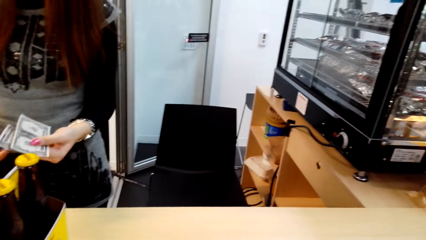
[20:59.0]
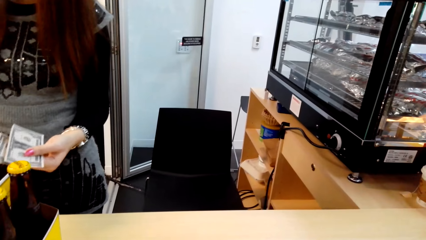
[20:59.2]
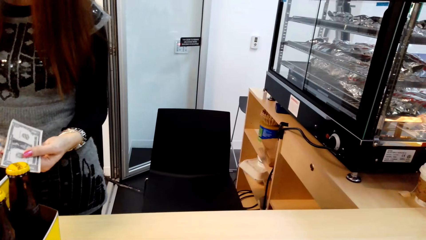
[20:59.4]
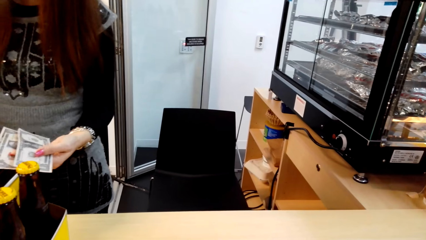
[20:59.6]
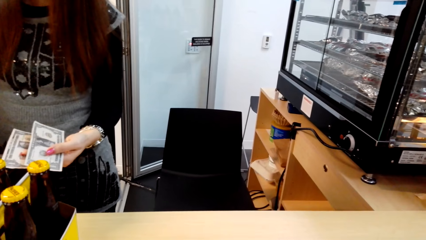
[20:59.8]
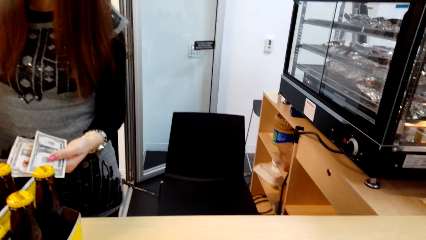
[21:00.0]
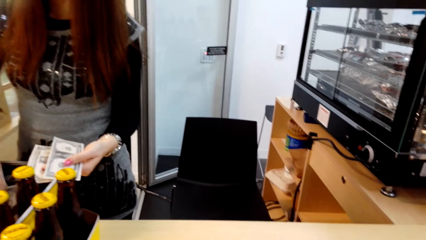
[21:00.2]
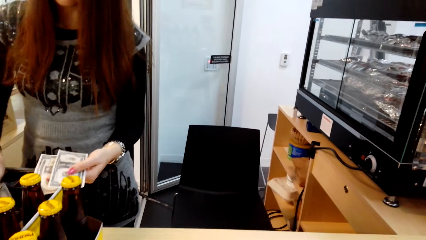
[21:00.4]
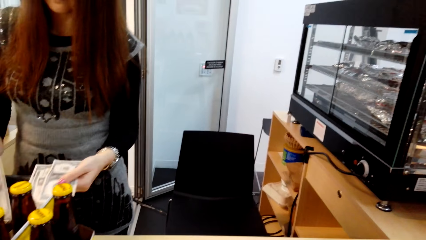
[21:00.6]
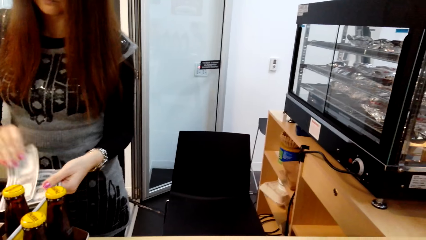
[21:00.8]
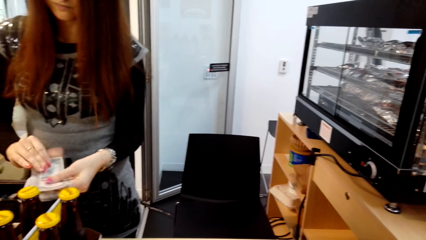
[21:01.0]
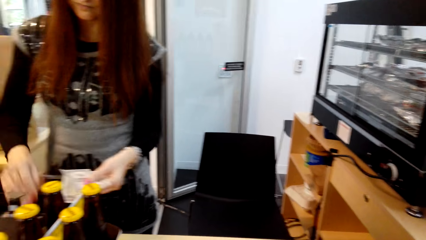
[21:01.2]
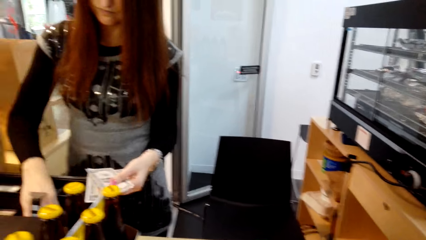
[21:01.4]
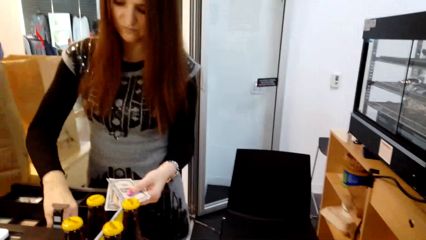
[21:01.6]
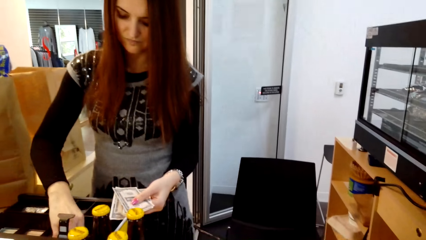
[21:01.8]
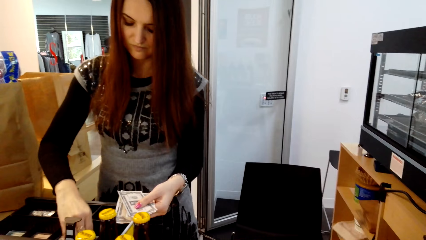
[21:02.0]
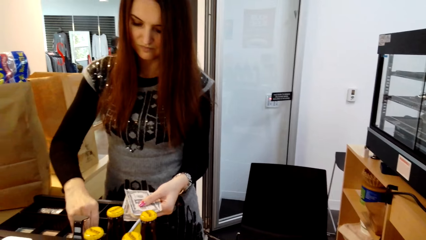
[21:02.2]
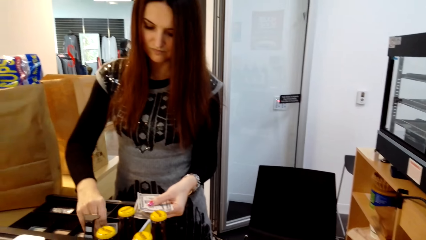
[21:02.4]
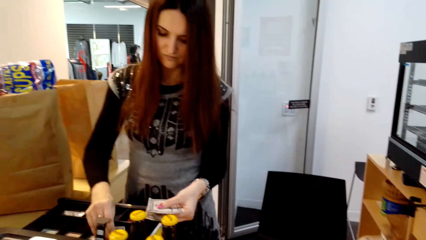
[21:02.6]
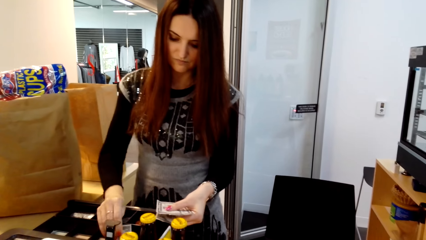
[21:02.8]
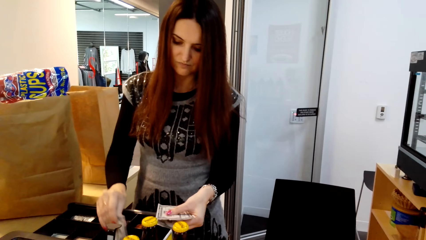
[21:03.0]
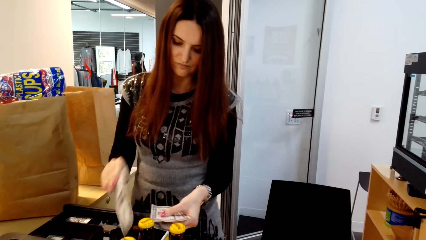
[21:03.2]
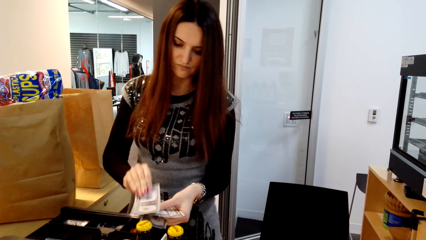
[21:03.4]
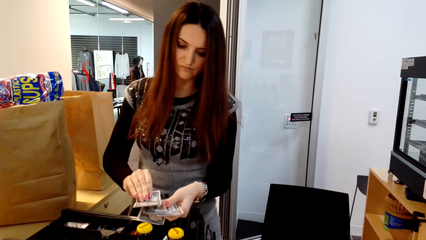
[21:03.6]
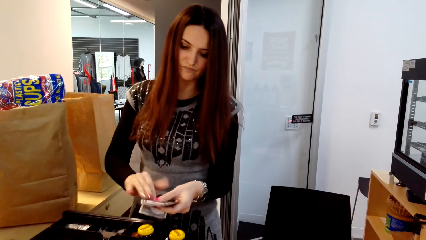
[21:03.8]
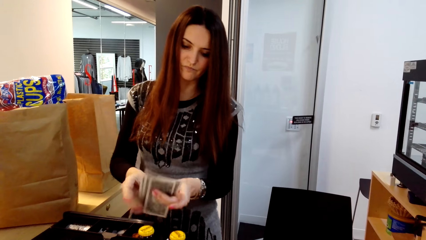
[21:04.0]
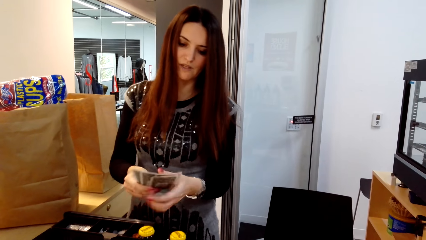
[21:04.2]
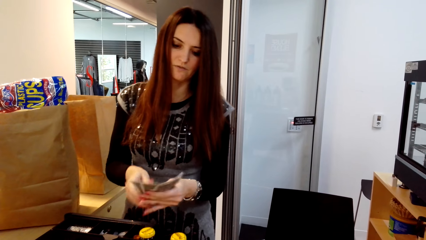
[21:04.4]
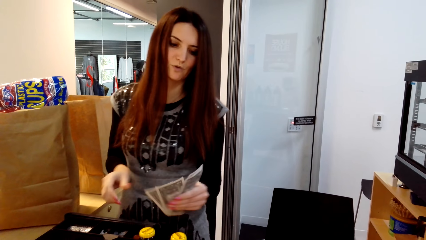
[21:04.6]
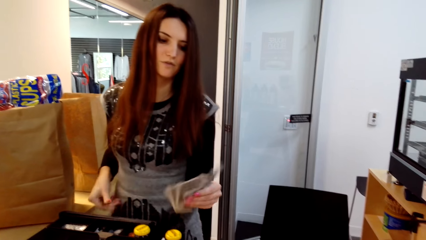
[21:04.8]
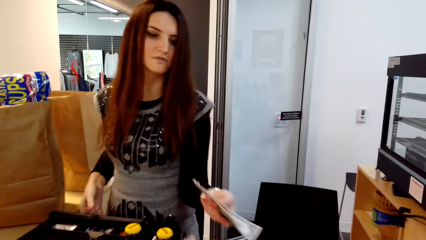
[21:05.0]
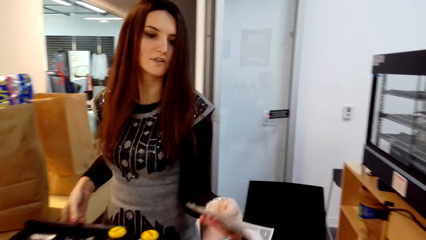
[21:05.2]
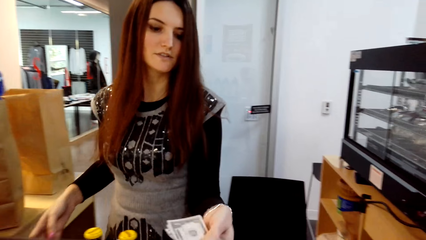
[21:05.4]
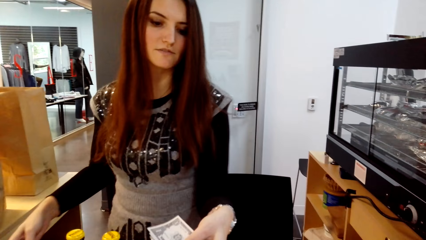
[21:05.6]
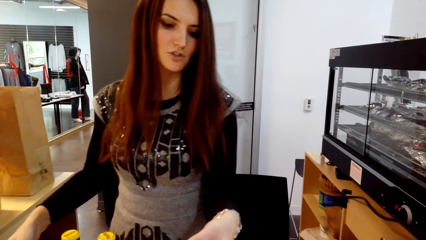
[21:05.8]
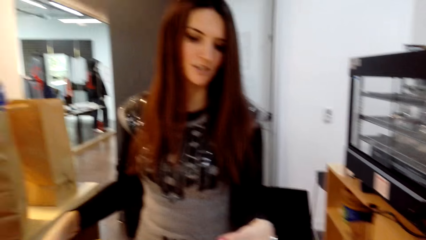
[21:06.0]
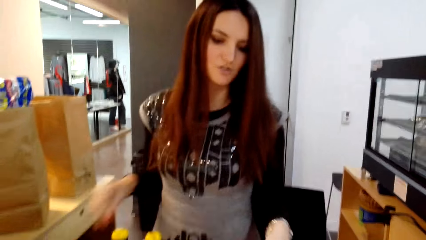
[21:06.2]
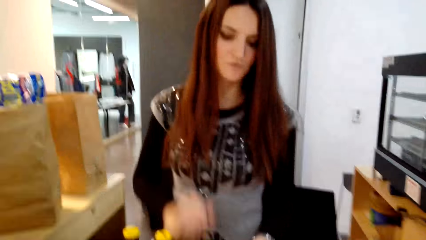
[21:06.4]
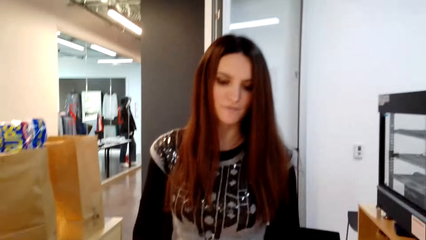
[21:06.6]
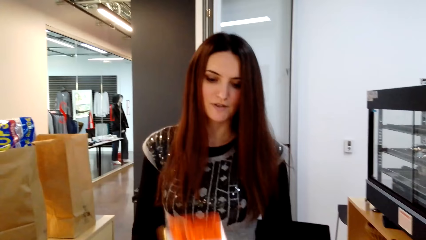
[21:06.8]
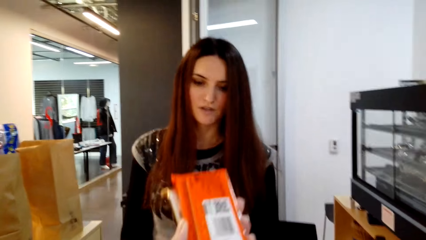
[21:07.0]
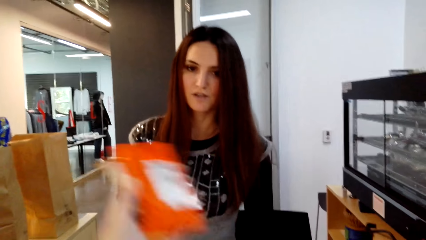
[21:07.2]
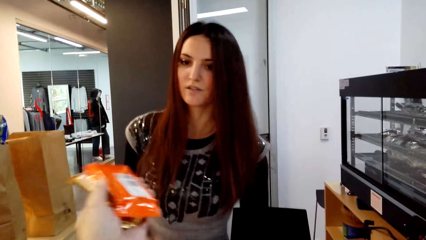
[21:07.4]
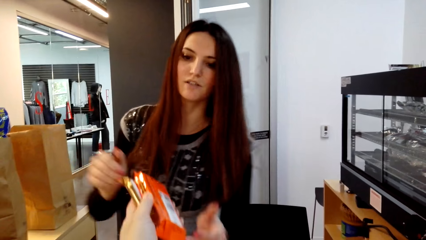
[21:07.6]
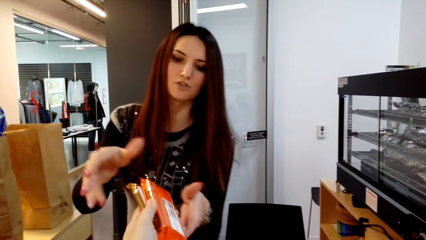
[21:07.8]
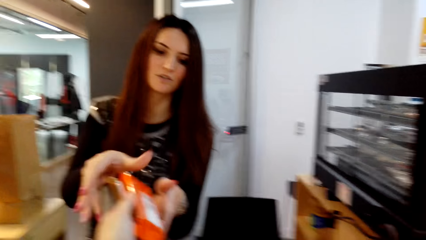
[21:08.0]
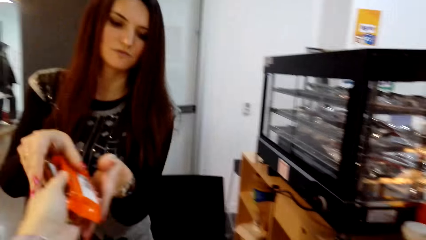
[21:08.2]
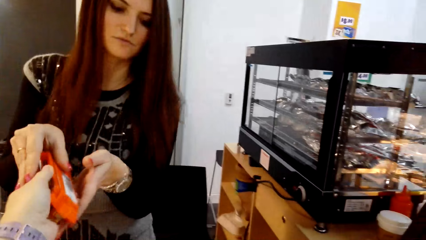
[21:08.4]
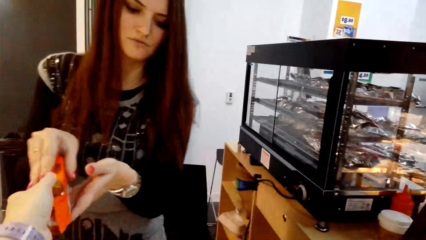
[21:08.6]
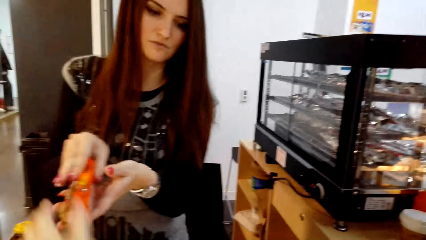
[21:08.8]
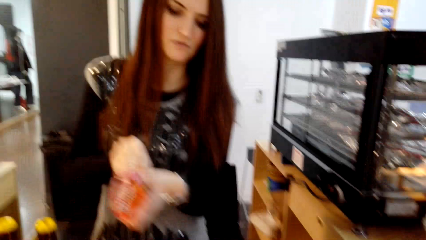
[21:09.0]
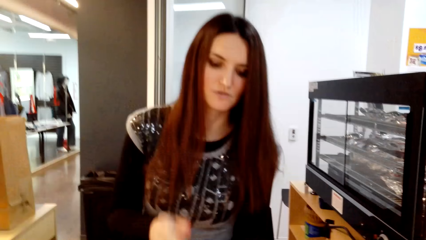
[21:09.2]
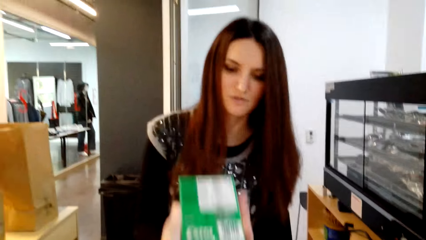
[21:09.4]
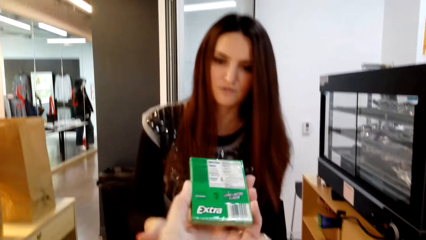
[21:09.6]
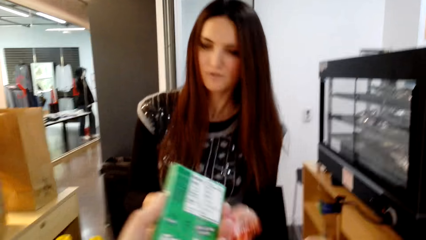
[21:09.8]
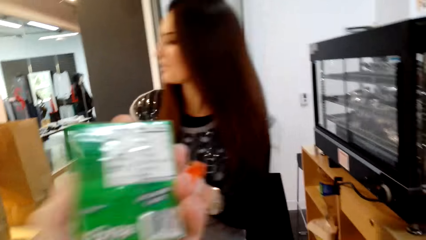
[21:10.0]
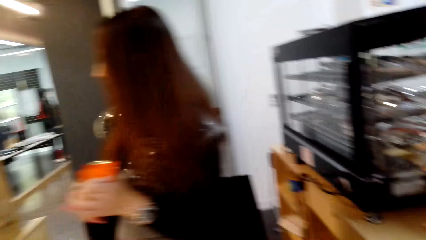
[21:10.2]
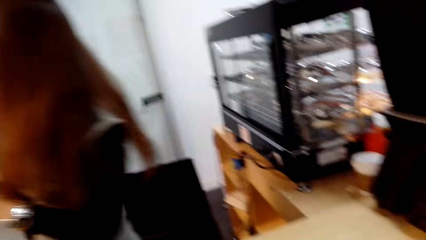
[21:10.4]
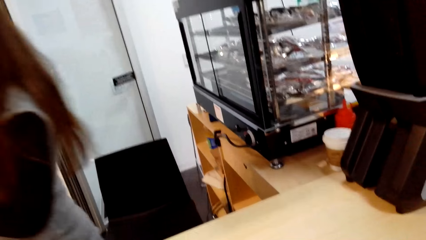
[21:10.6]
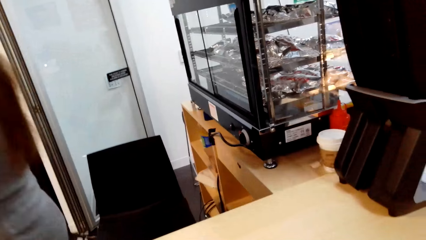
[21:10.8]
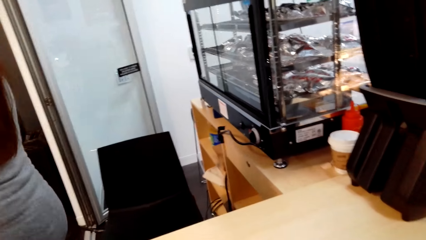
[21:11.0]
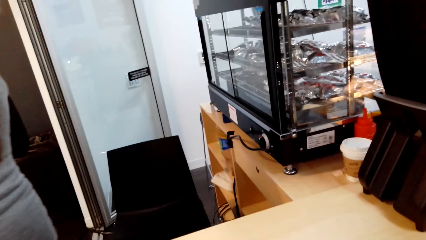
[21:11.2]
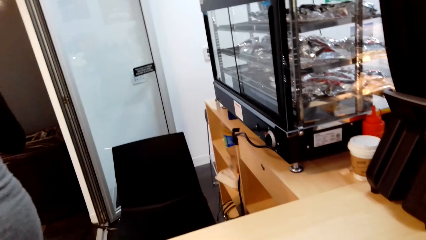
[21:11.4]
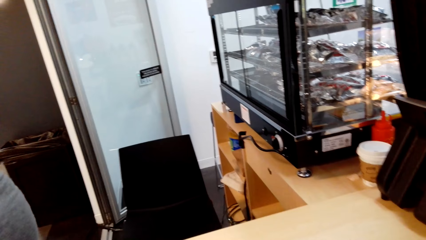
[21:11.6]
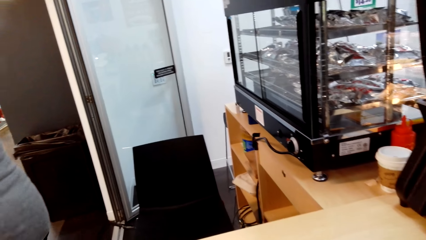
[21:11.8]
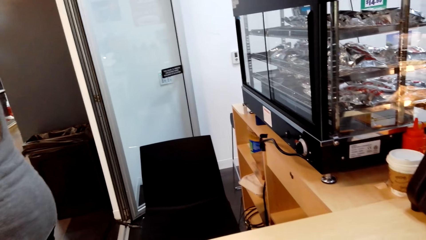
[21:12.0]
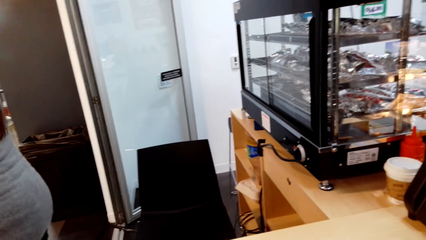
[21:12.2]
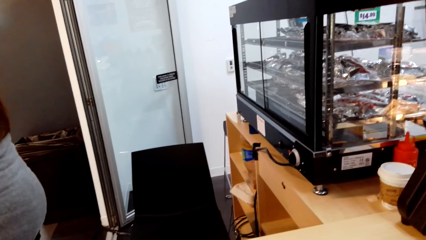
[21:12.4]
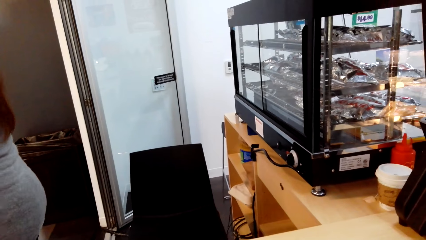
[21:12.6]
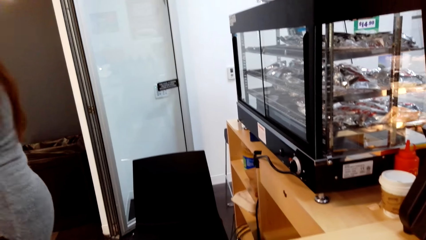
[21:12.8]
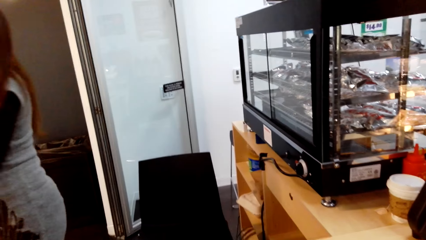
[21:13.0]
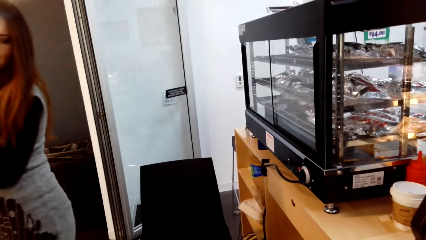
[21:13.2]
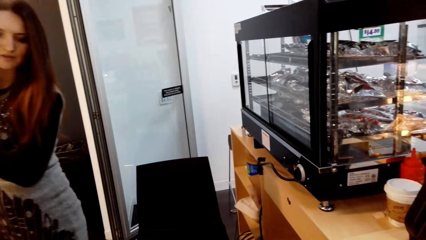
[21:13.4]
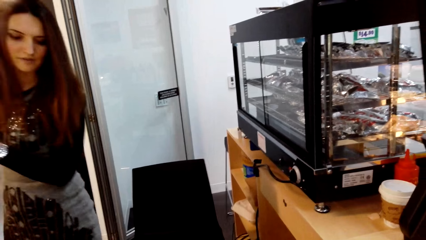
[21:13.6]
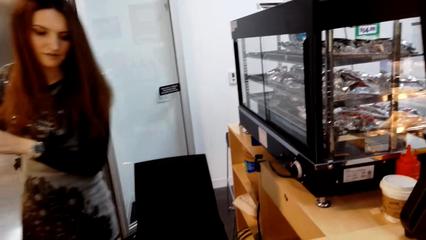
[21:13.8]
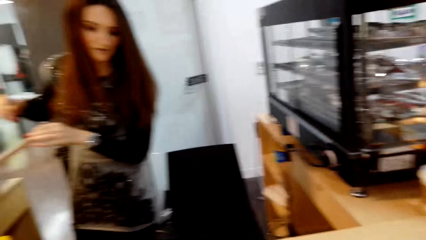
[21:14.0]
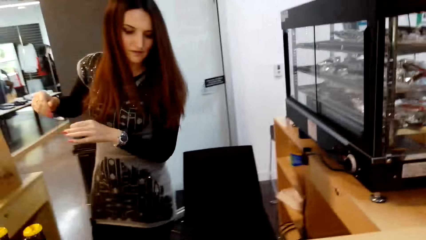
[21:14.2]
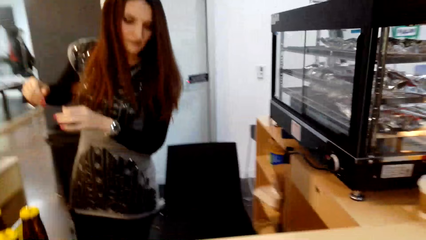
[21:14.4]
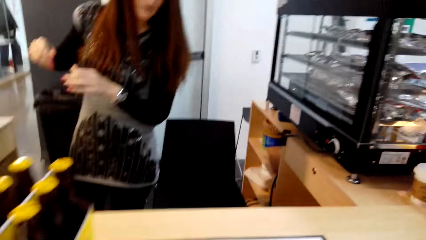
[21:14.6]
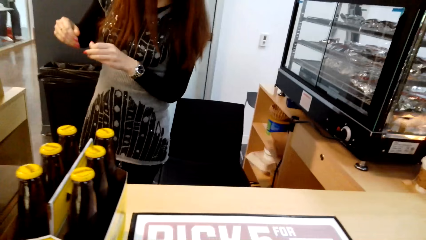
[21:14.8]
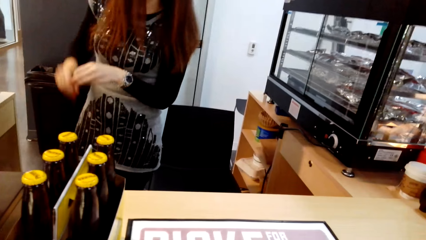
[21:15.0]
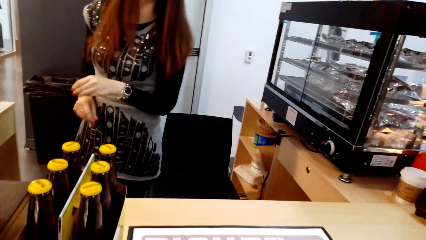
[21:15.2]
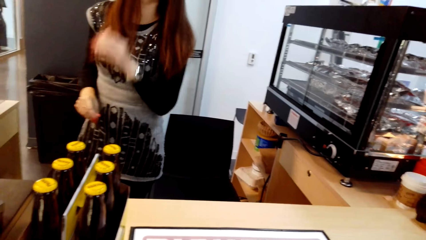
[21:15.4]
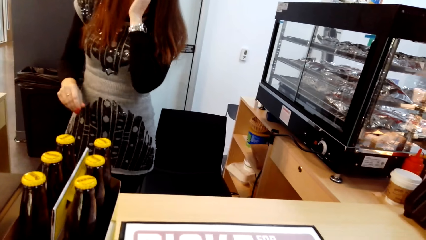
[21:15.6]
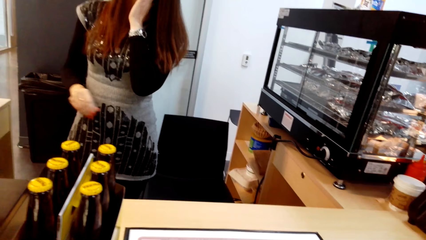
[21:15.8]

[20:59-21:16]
The lady picks up the cash, holds the money, picks up the cash and counts the money. The lady holds the cash, touches the cash, moves the cash, pushes the cashier machine and converses with the camera wearer. The camera wearer holds snacks. The lady takes the snacks. The camera wearer converses with the lady. They hold chewing gum. The lady moves to the other side.
